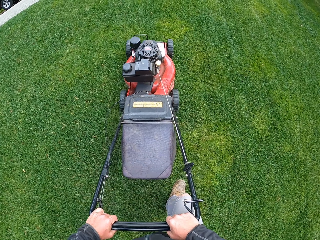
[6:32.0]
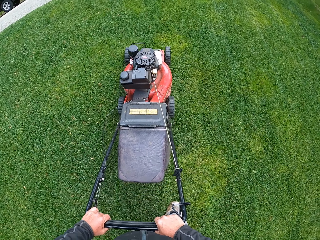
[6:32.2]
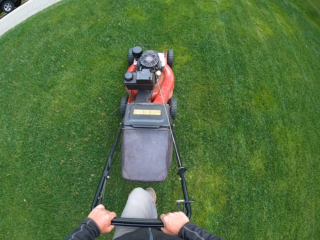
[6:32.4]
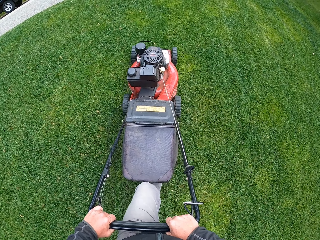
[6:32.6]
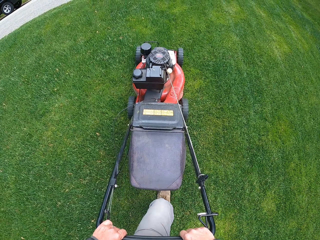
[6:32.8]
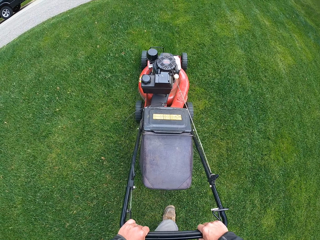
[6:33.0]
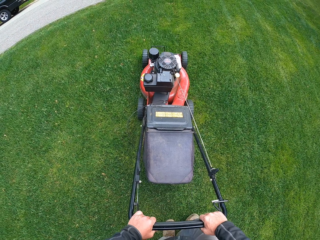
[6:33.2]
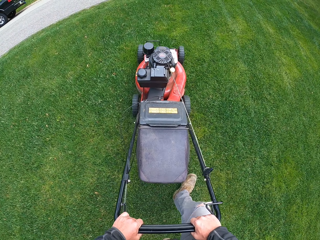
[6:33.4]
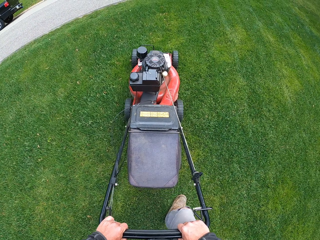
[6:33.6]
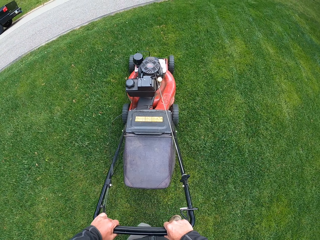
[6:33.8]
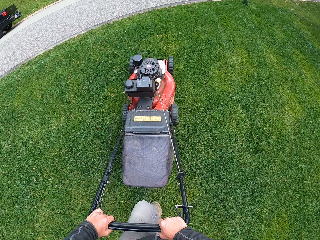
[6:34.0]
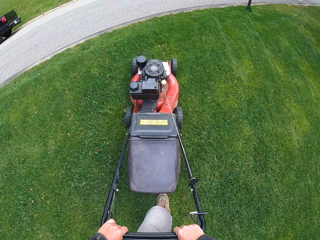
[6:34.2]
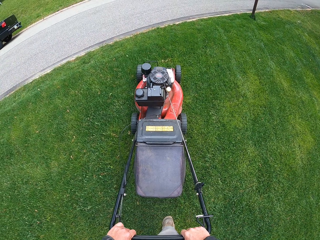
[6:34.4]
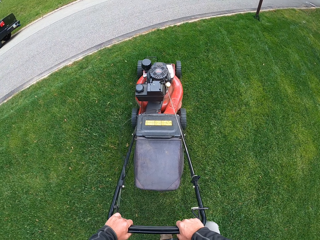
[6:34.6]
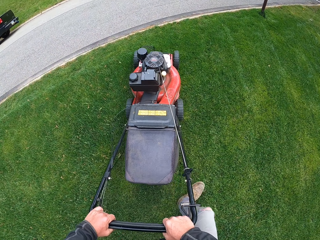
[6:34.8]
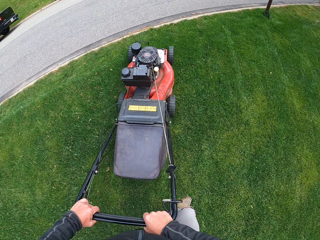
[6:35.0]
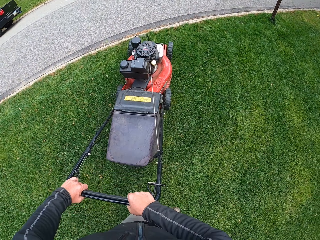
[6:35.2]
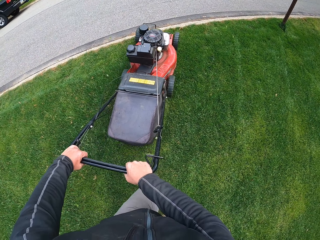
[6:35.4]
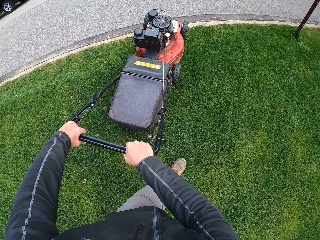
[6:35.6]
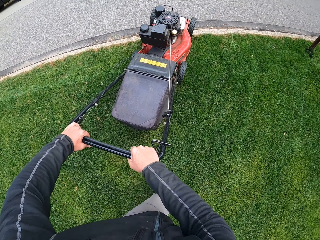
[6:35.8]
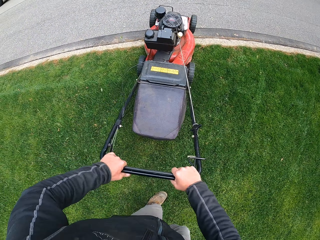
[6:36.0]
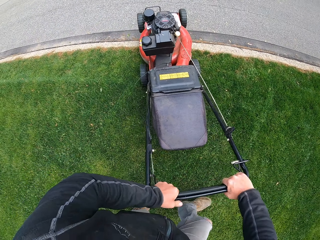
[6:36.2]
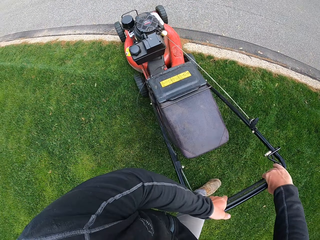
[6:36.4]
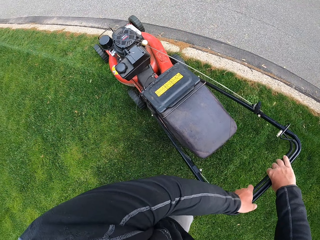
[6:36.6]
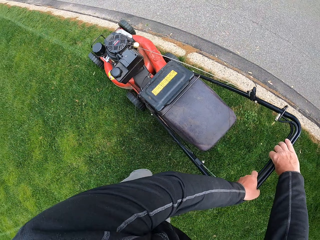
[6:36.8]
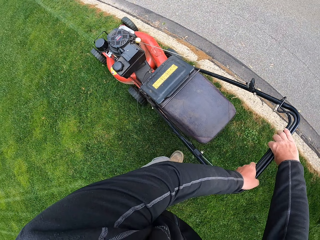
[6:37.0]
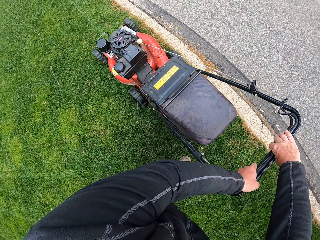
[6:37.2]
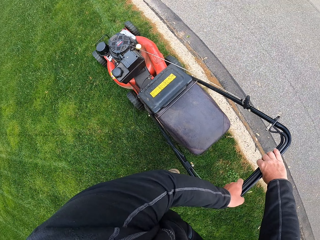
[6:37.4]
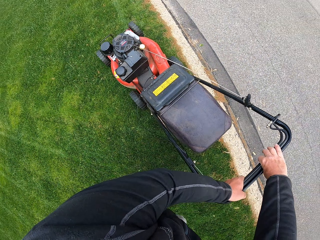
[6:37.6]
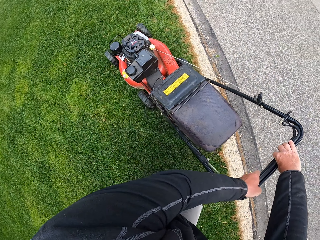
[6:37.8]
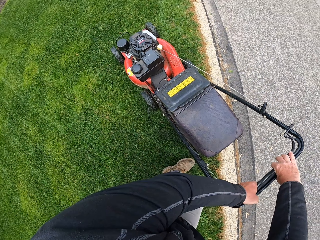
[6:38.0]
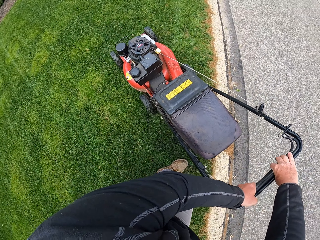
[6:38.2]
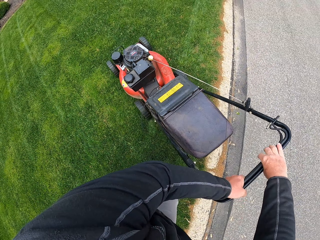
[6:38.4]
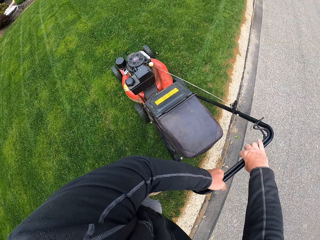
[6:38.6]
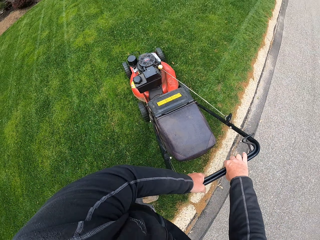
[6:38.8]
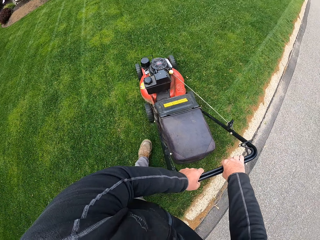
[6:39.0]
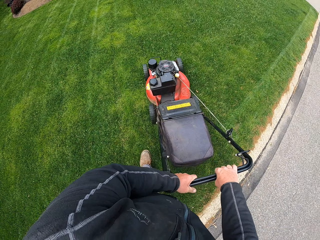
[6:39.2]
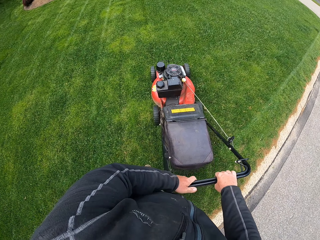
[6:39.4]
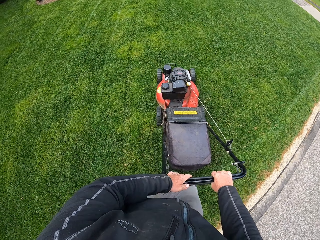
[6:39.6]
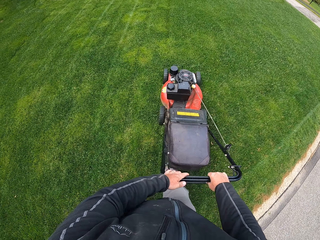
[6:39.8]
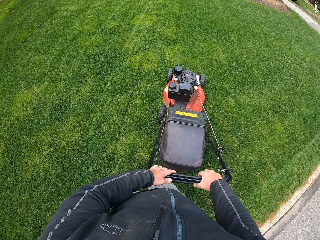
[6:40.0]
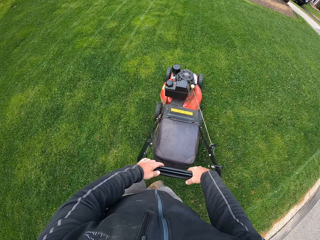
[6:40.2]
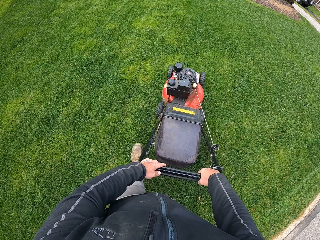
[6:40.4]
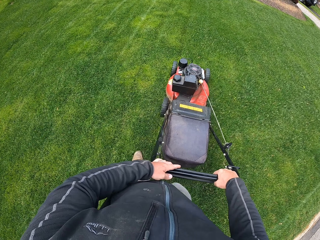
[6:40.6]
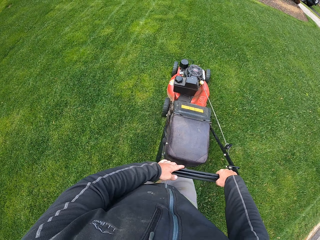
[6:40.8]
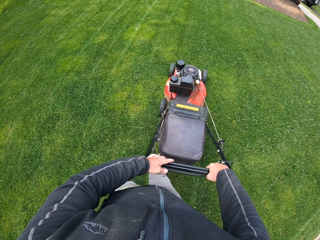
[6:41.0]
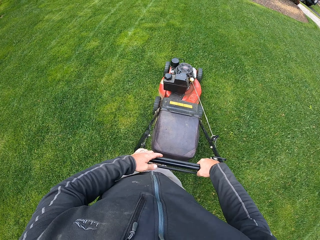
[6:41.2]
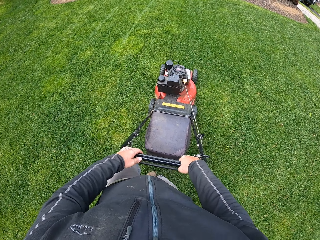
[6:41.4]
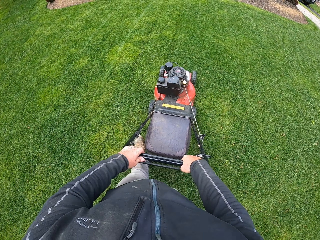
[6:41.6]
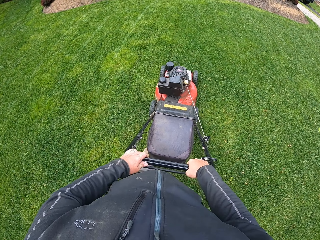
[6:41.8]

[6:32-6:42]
The camera wearer turns a lawn mower. They cut grass.

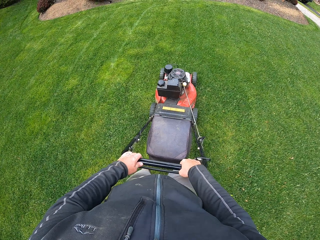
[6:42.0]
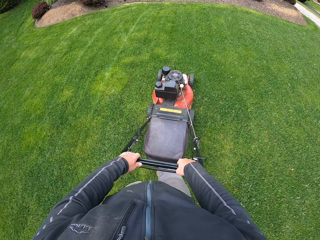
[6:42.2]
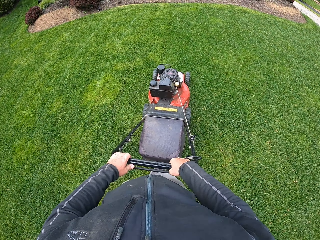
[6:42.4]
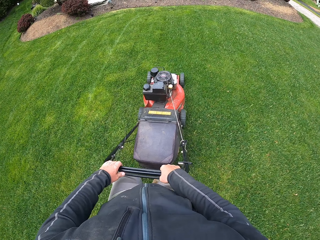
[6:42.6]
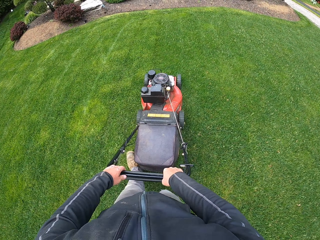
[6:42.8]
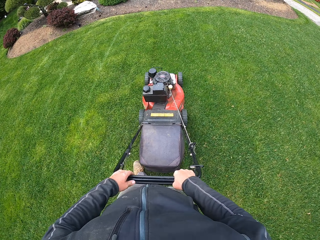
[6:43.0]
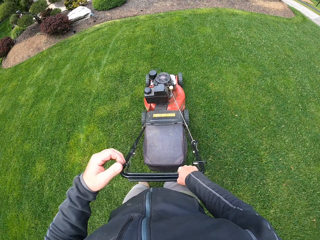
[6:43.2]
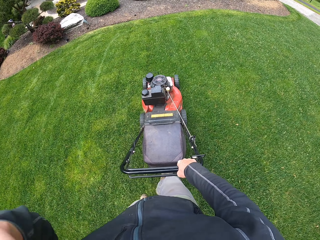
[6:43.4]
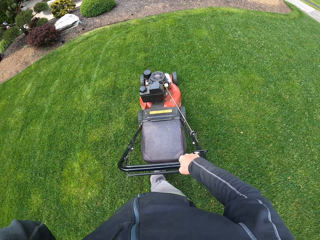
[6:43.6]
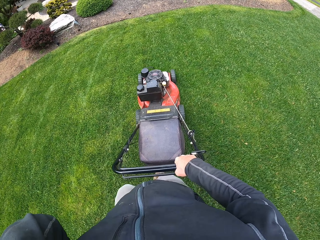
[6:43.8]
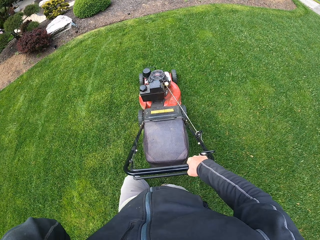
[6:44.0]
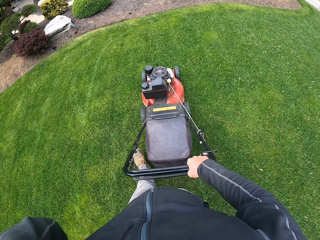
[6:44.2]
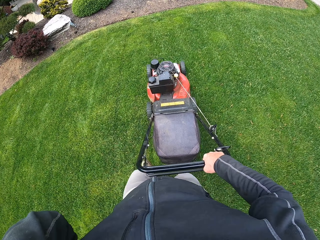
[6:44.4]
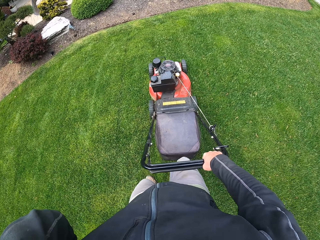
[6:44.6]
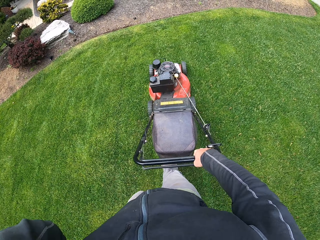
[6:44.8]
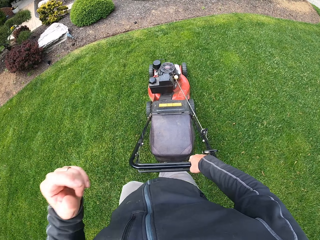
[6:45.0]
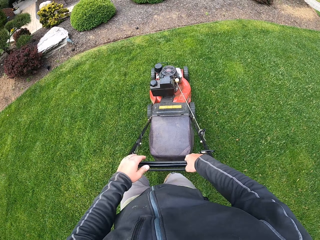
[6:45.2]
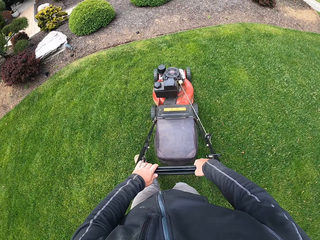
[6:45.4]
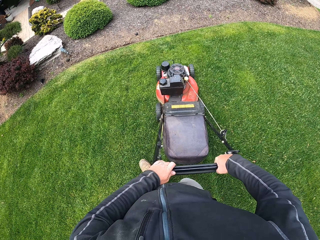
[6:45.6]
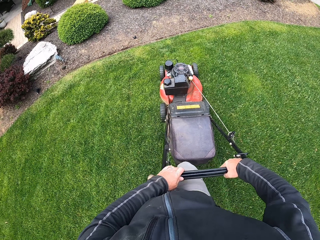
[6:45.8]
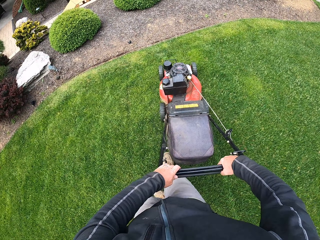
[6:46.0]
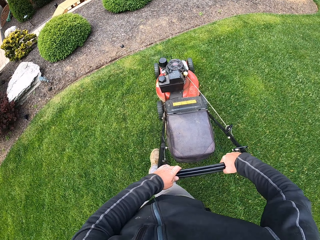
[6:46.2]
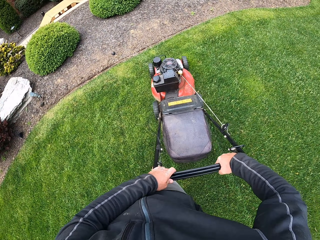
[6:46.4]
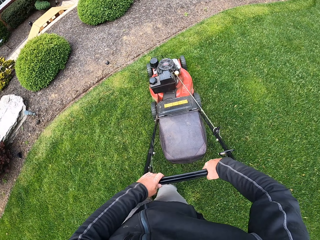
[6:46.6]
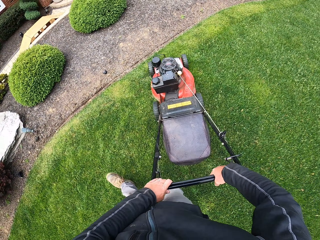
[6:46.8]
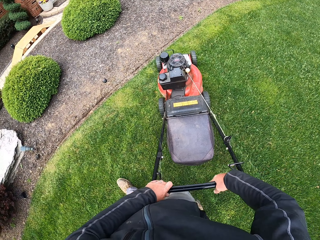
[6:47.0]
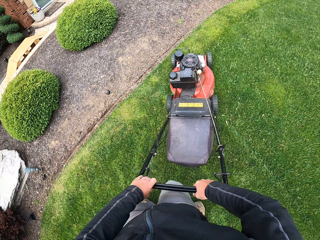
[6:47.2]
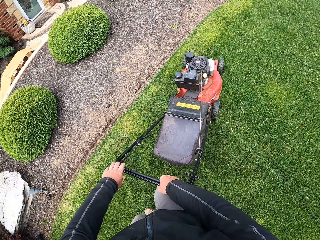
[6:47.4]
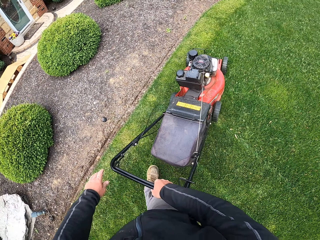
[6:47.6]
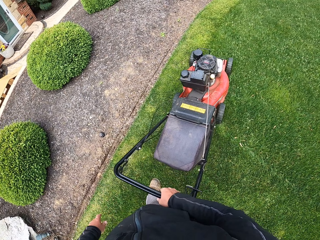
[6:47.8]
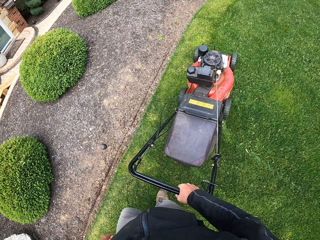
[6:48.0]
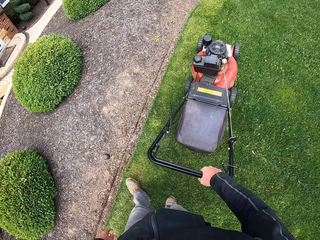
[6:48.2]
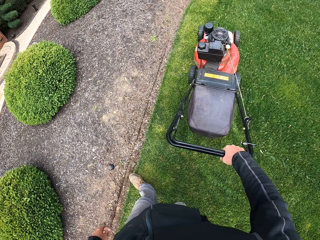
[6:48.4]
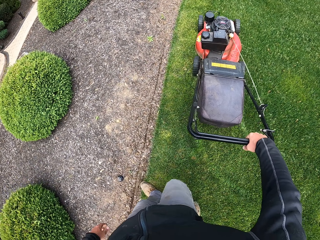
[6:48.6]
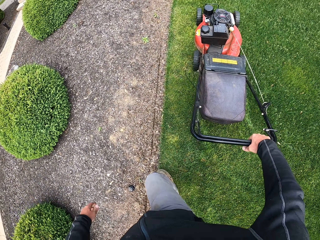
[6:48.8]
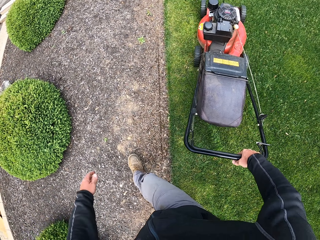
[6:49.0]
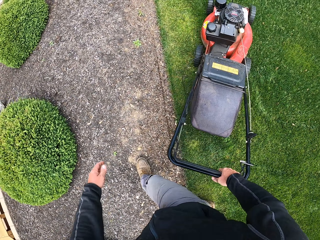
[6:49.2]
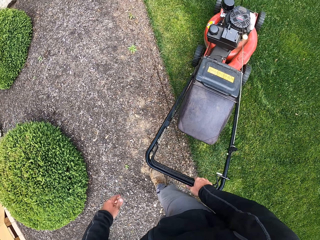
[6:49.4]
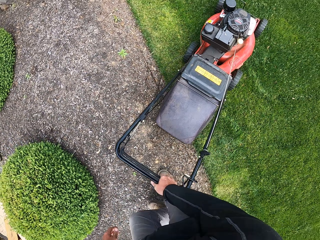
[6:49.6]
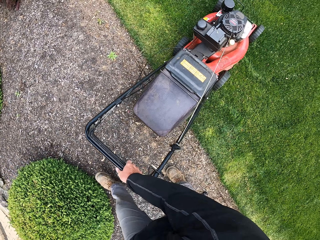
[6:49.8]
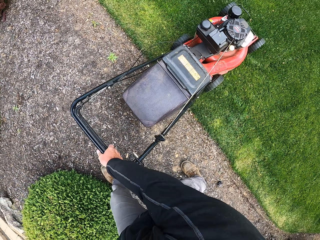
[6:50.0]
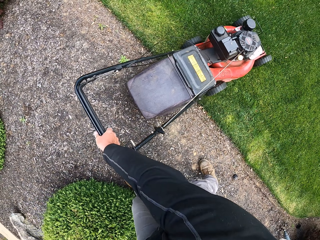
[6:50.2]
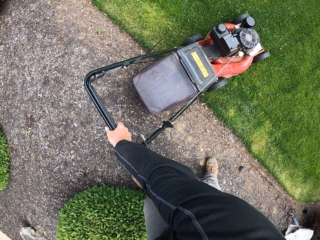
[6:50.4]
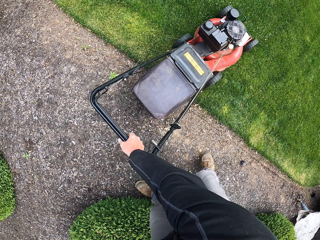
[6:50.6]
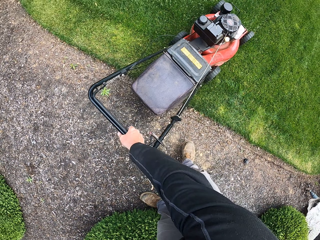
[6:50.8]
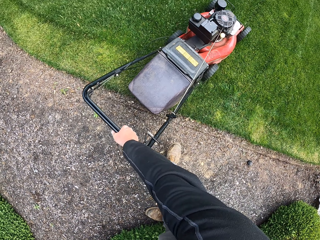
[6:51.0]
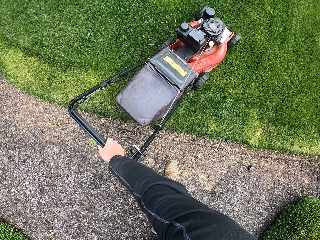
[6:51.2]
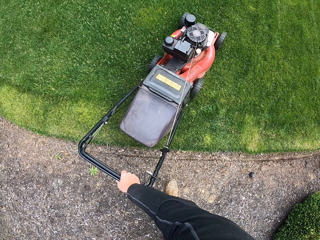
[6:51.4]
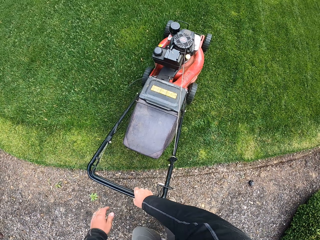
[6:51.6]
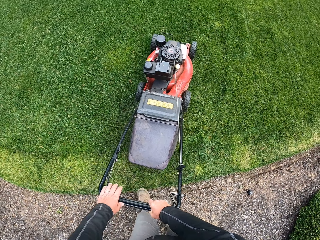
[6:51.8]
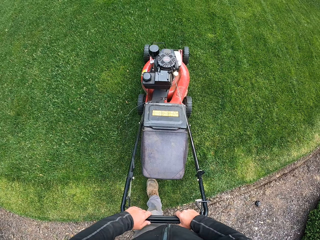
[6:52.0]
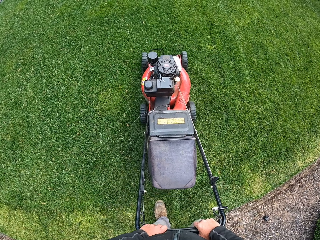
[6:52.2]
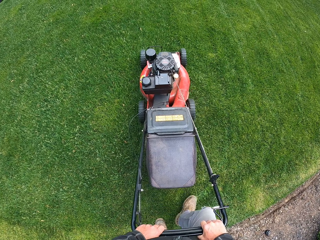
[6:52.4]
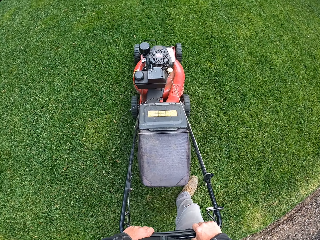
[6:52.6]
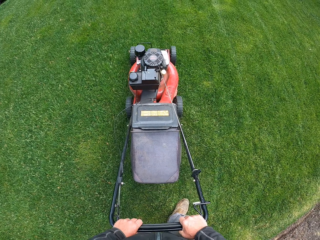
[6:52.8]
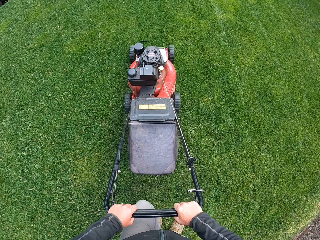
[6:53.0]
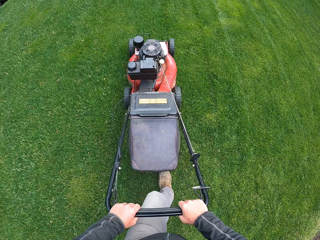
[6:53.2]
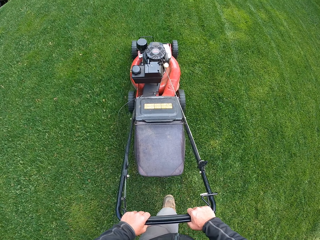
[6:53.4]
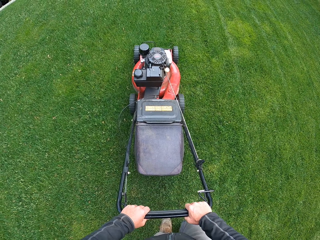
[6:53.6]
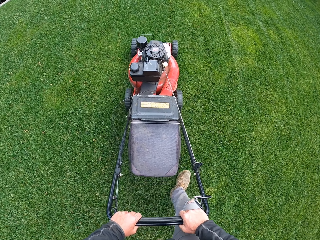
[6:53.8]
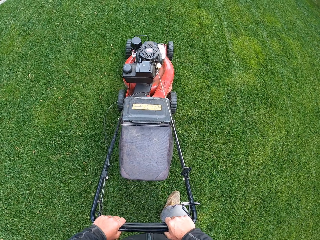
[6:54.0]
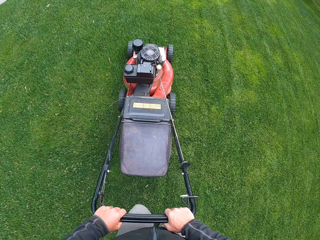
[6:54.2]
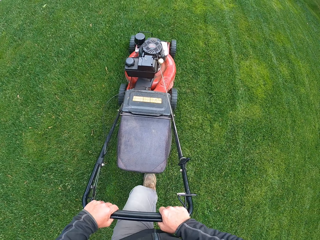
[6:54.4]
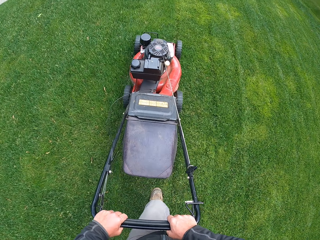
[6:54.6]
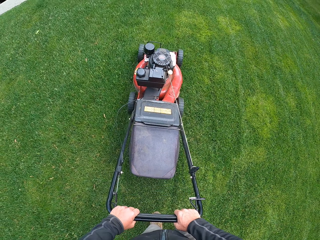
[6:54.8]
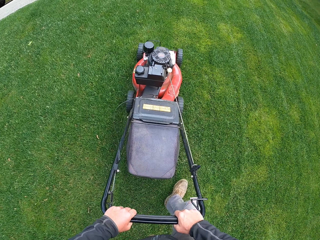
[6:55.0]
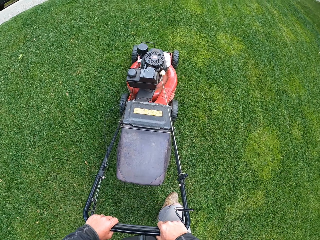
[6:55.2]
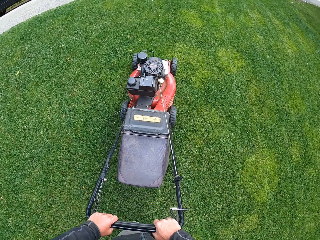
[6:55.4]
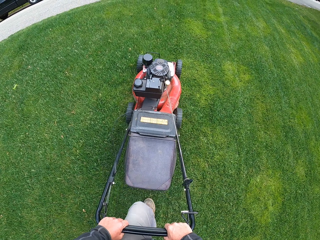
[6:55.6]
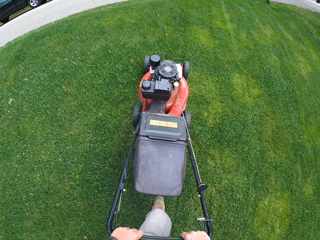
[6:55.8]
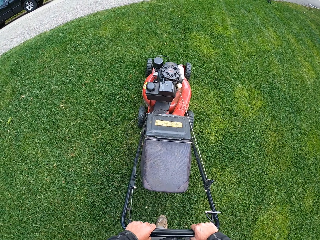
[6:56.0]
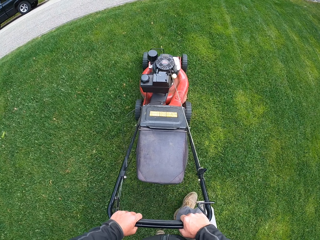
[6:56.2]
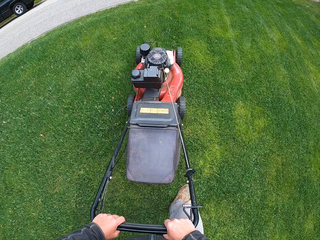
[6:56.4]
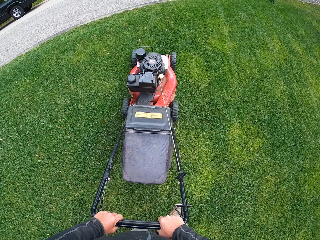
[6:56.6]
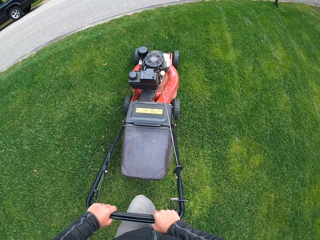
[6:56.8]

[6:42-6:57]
The camera wearer scratches his face. He cuts grass. He turns a lawn mower. He cuts the grass.
